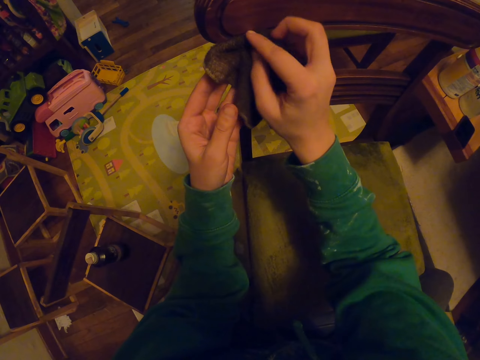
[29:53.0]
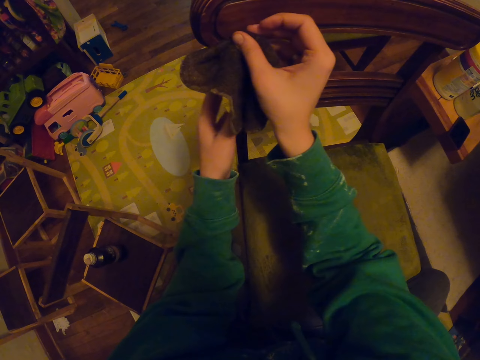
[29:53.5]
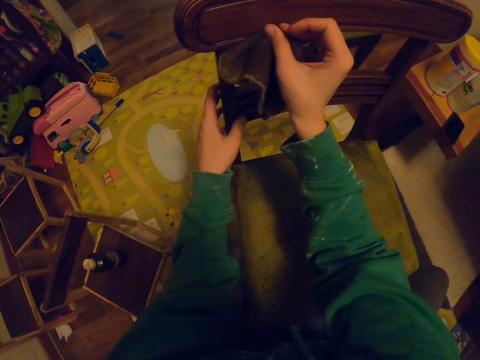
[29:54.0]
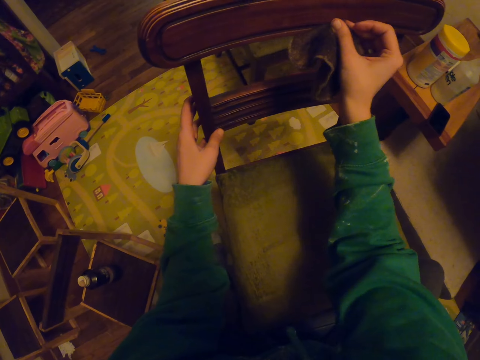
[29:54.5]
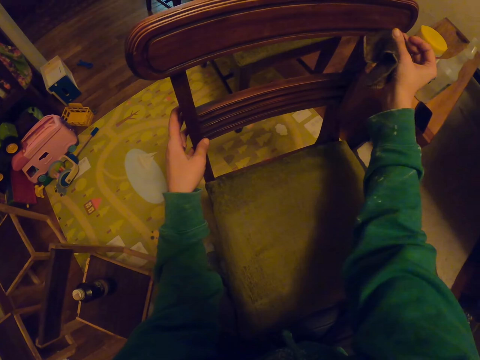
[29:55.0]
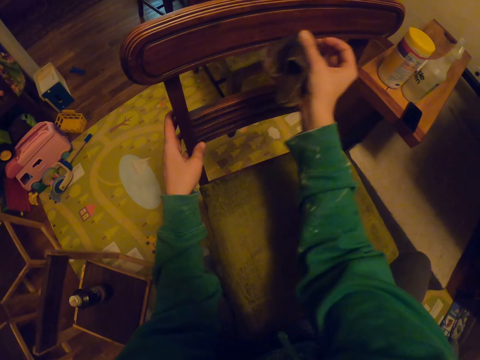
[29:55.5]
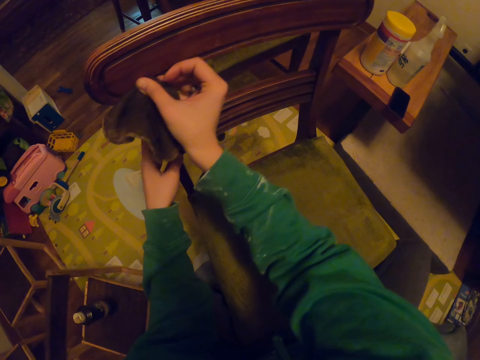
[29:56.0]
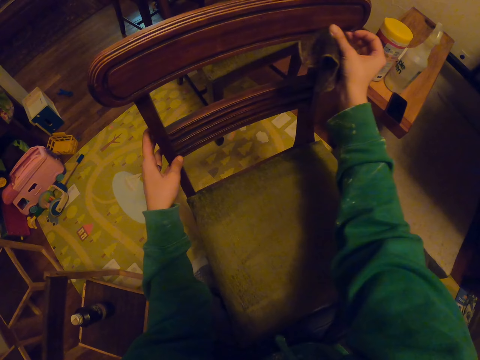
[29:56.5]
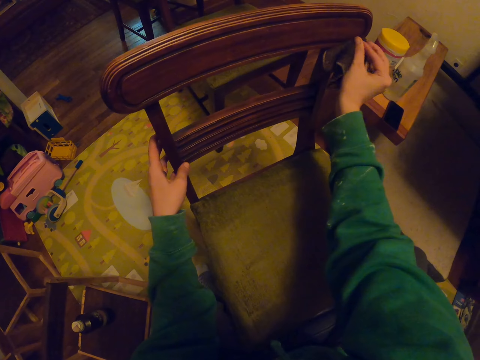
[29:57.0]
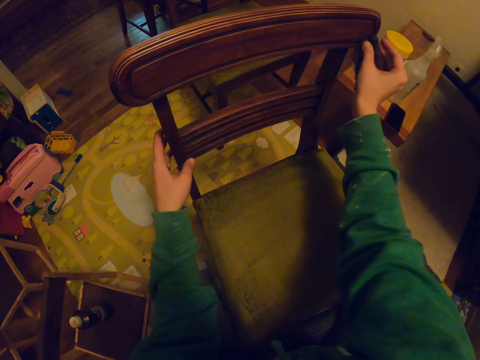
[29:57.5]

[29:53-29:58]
The camera wearer wipes the chair with a towel.

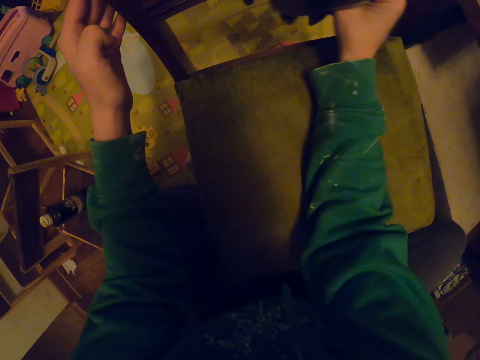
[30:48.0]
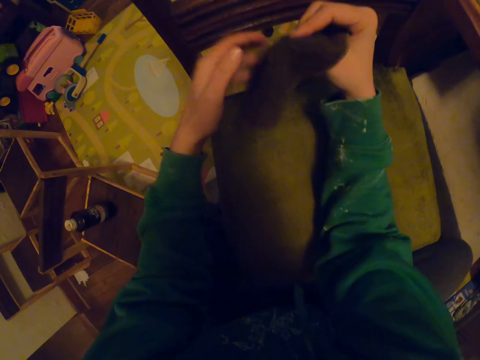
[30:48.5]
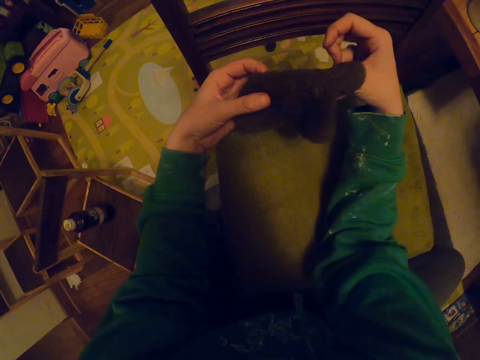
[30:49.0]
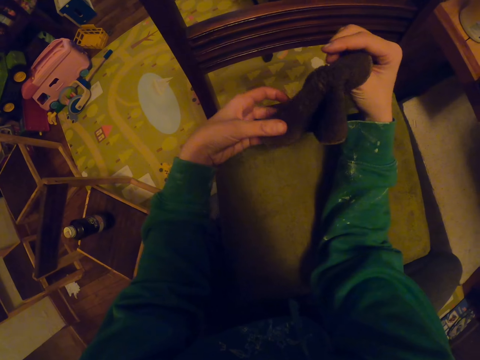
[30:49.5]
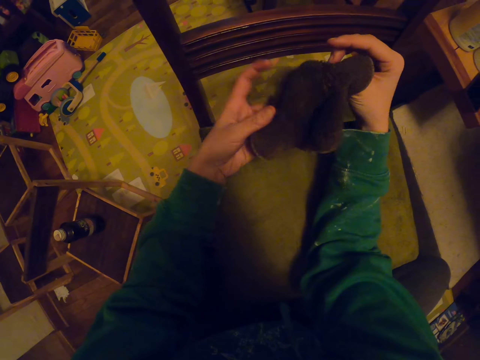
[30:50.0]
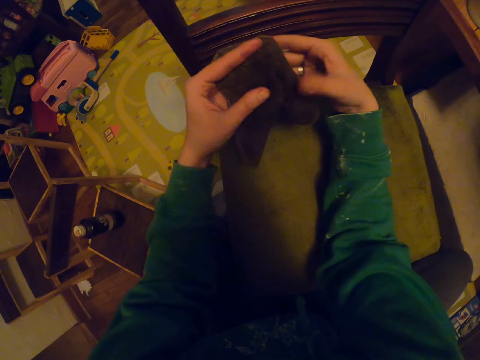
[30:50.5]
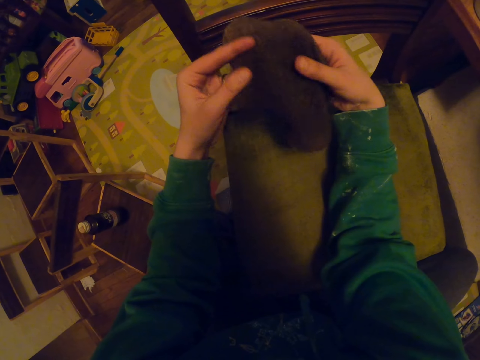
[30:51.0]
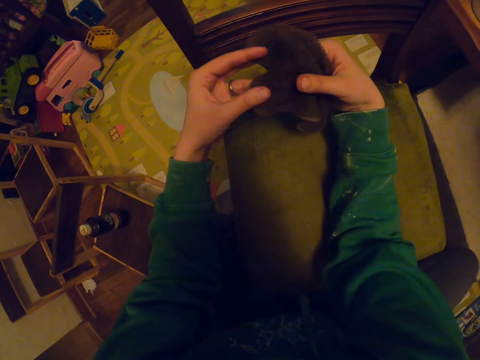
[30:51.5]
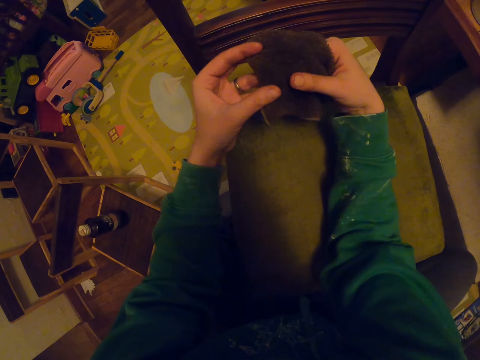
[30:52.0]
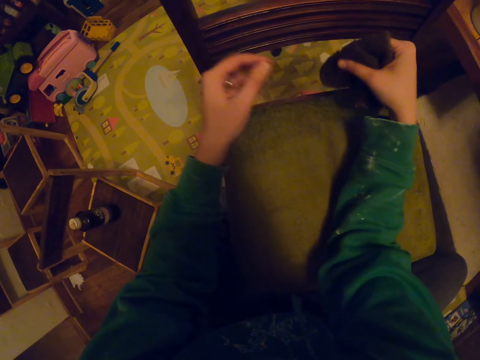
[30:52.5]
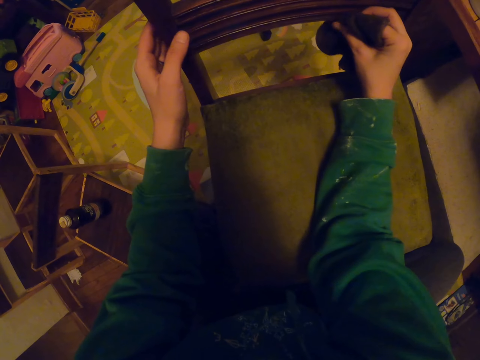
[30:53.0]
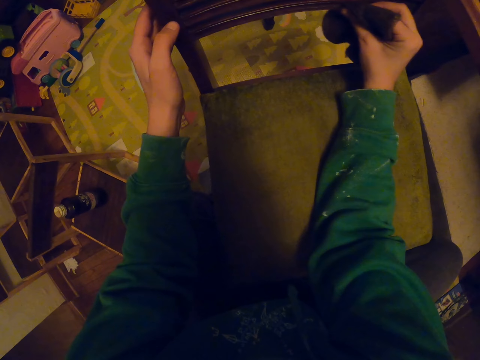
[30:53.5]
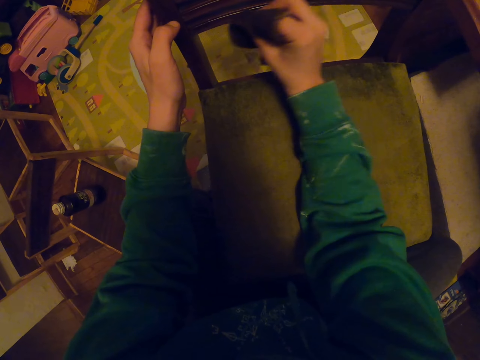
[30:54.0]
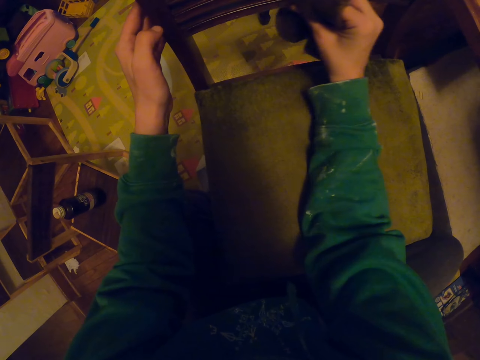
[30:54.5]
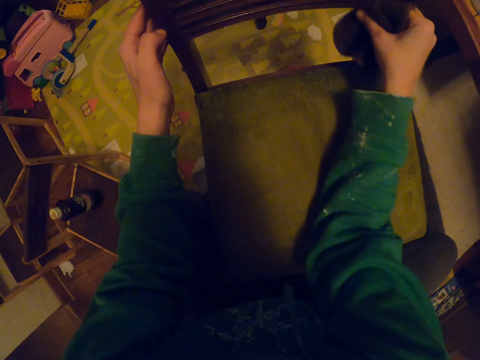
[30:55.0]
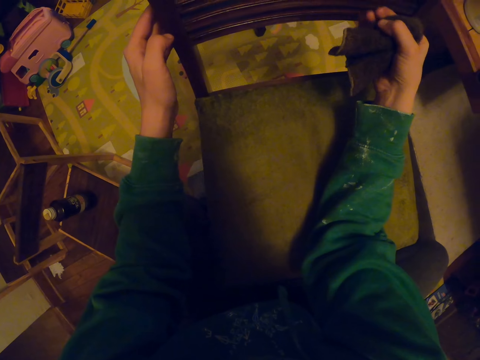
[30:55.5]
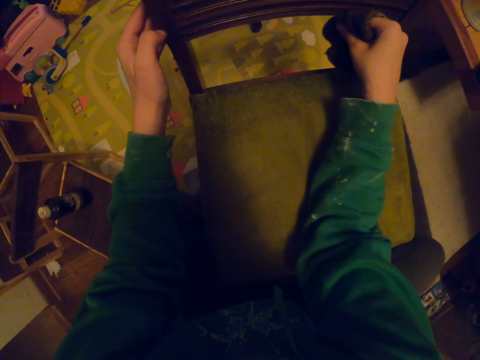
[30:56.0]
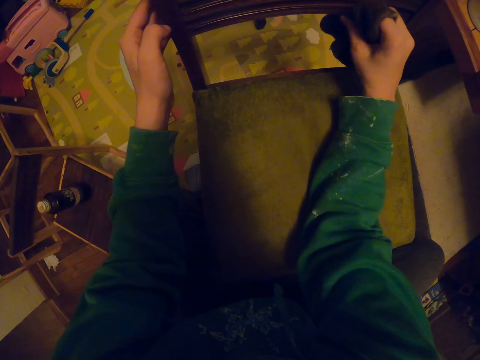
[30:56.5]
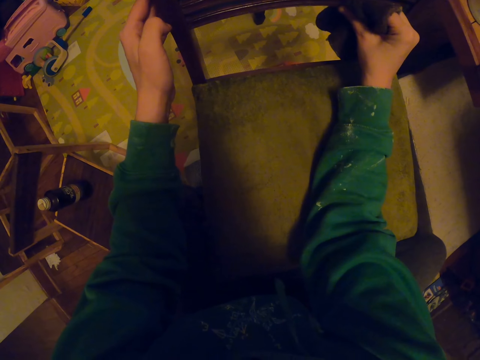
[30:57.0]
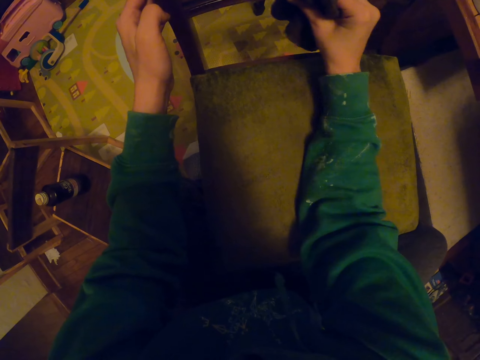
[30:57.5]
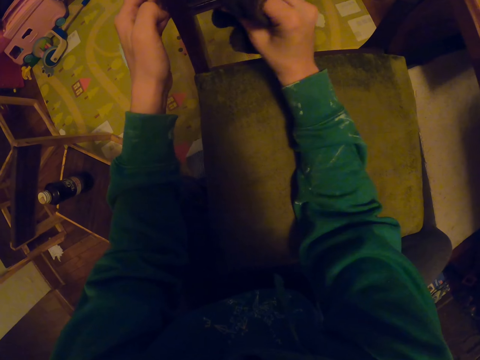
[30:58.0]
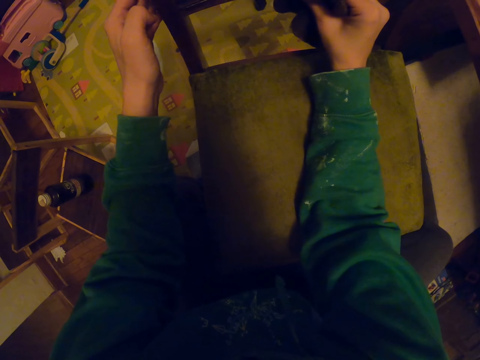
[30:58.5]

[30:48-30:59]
The camera wearer turns the towel. They wipe the seat.

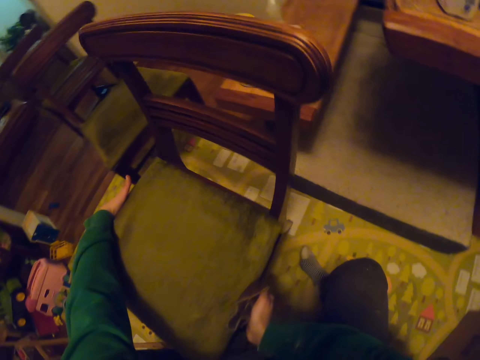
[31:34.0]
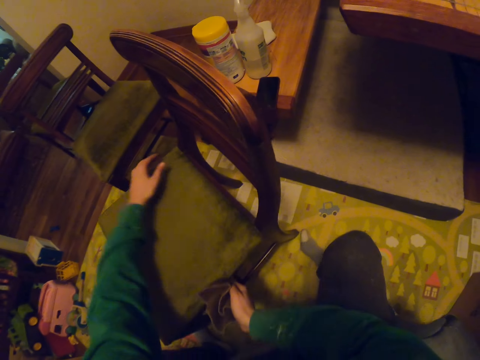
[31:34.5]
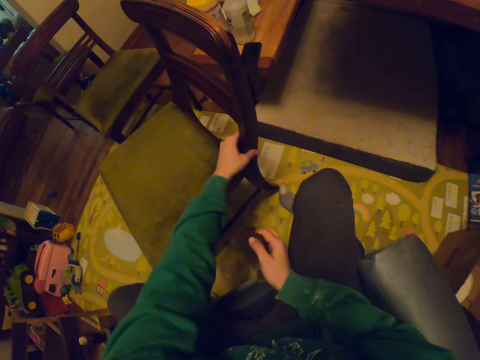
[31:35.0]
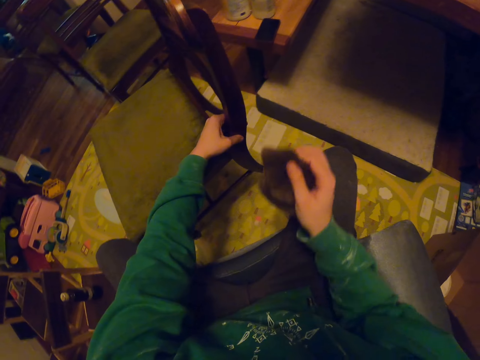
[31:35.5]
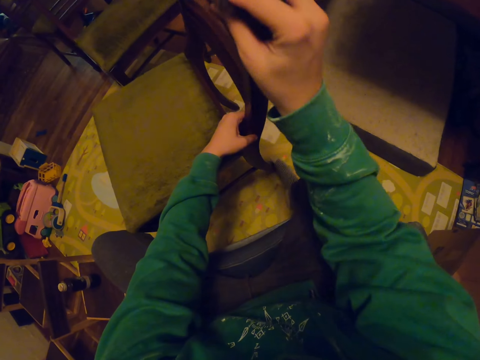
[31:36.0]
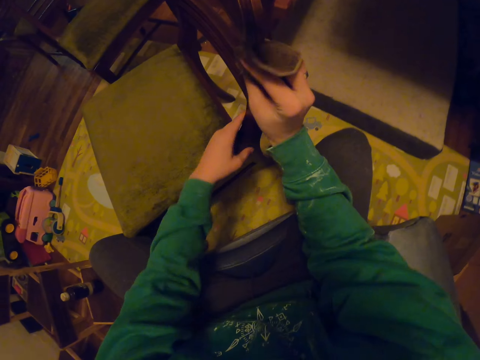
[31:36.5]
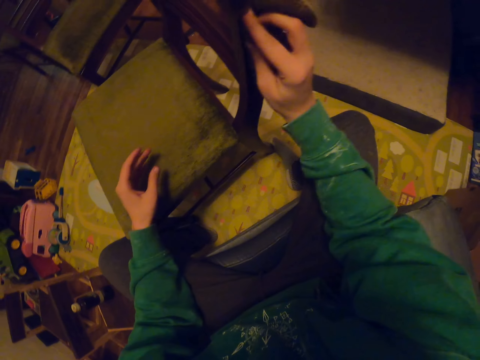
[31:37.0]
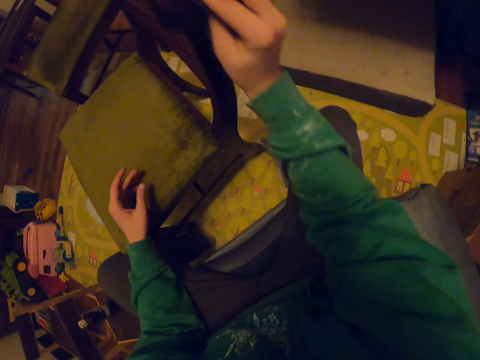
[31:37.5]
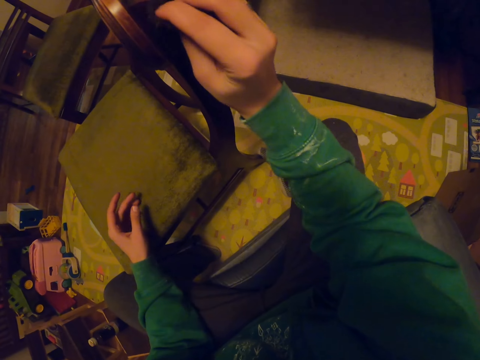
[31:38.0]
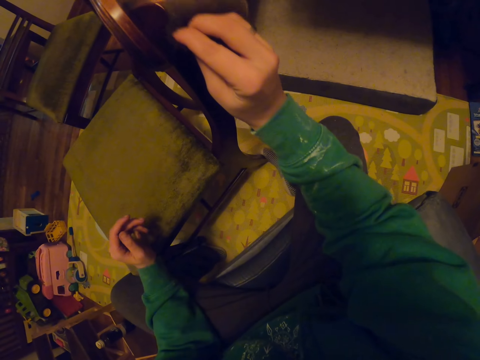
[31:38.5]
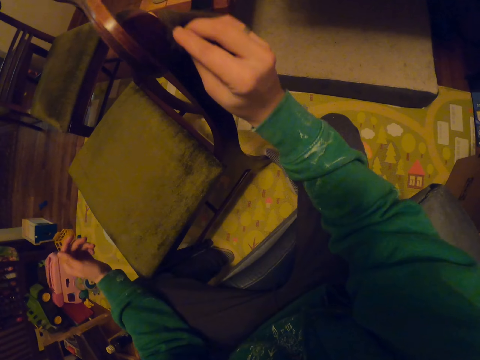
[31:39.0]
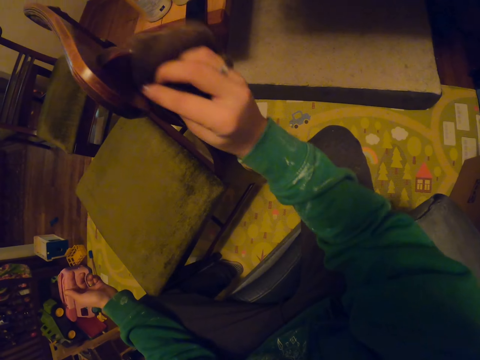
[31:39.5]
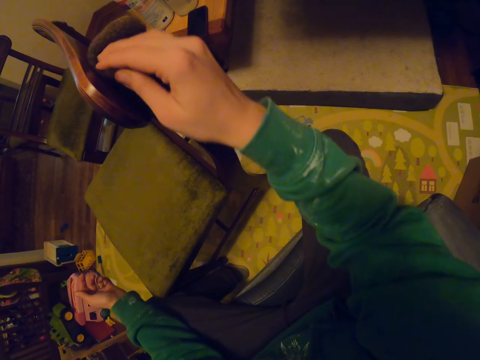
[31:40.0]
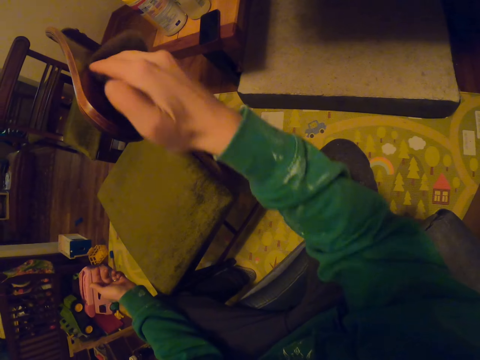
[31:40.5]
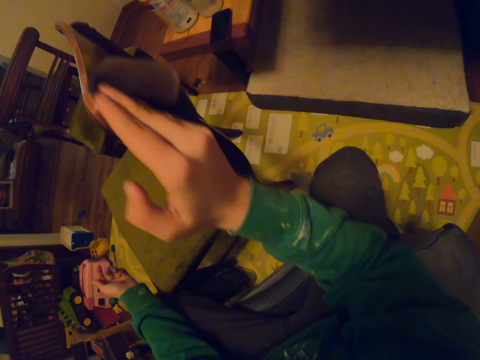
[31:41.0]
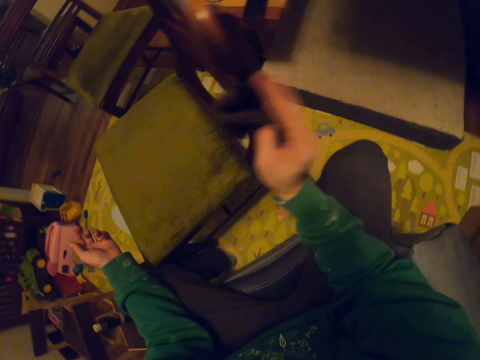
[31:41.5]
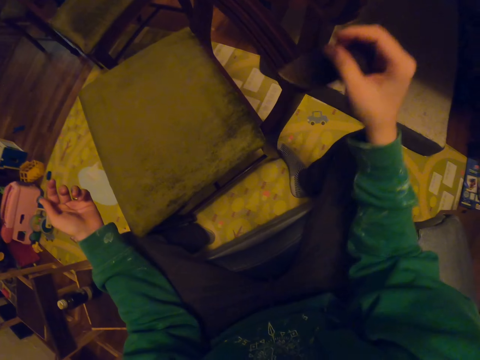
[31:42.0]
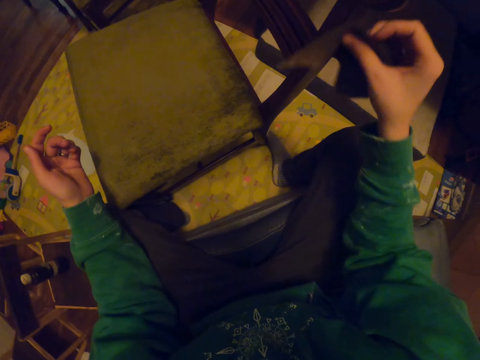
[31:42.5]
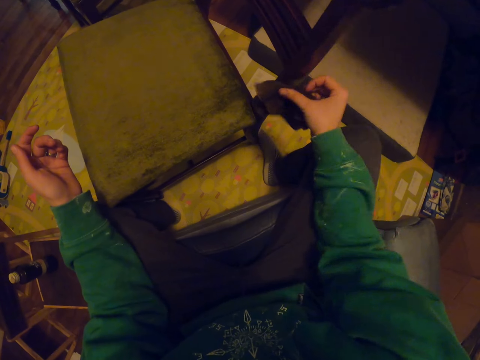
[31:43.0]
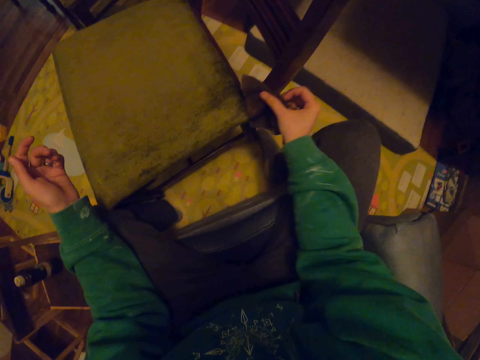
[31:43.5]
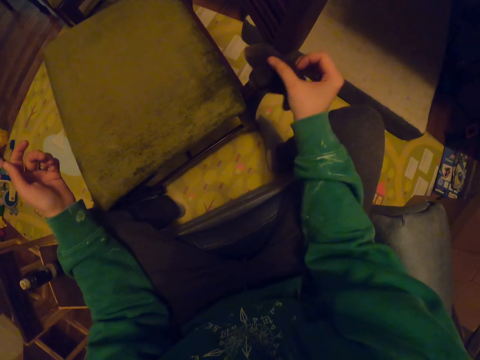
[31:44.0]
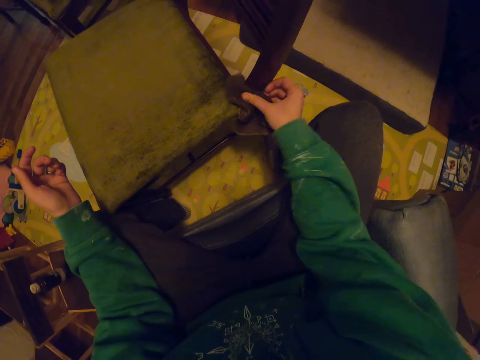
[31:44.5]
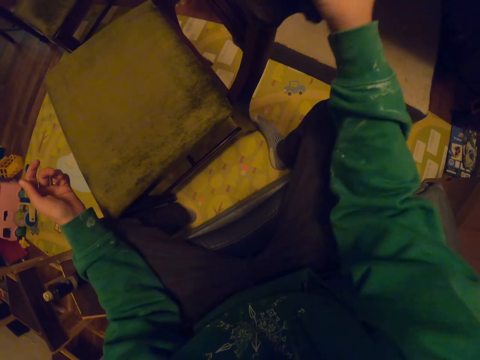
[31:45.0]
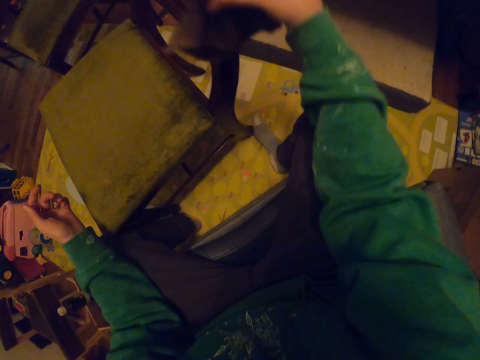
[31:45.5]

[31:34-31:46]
The camera wearer moves the chair. They wipe the chair with a towel.
